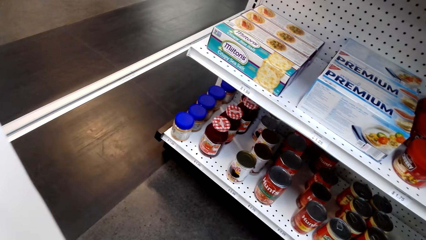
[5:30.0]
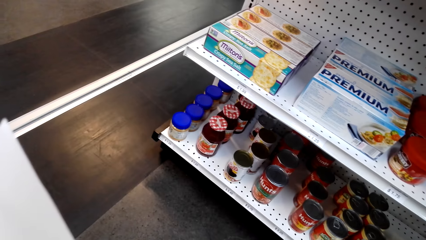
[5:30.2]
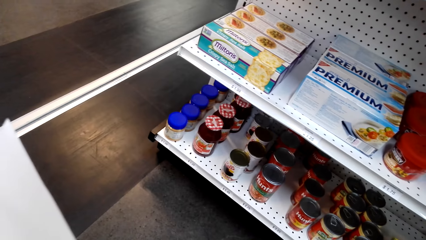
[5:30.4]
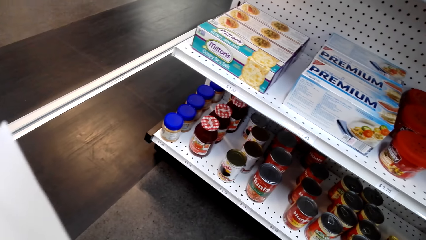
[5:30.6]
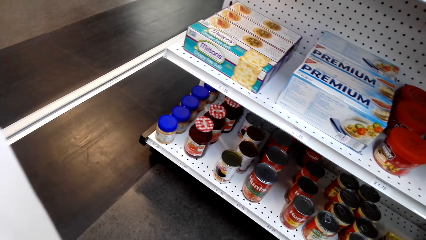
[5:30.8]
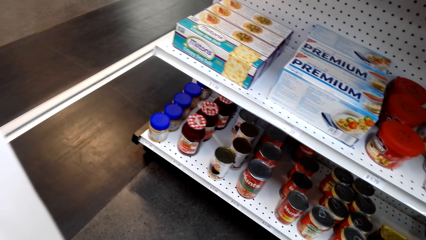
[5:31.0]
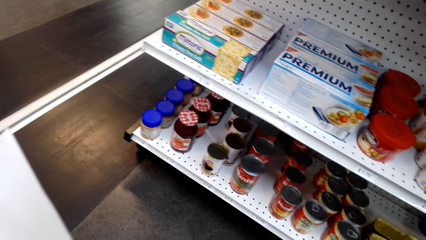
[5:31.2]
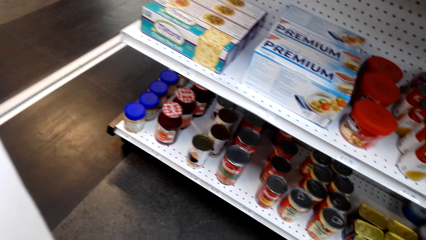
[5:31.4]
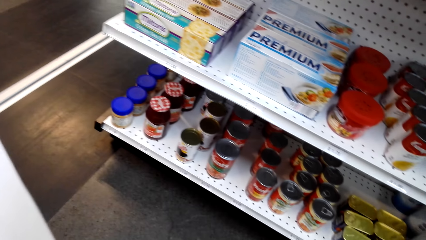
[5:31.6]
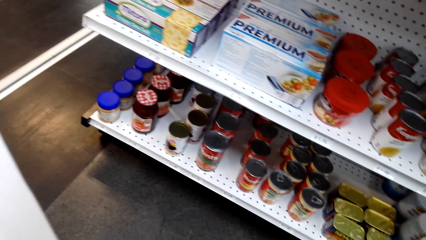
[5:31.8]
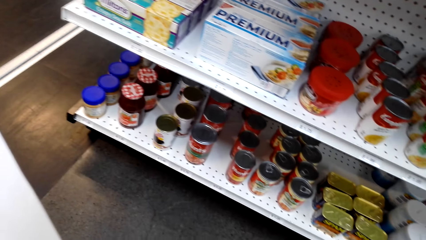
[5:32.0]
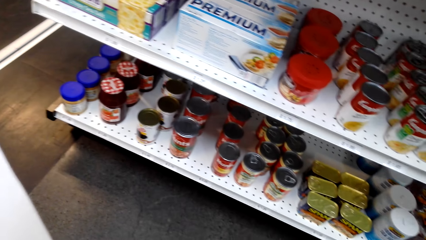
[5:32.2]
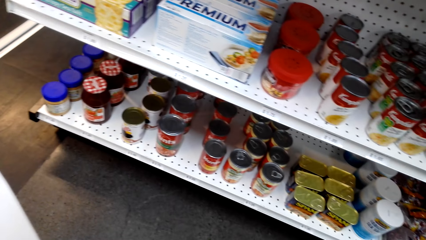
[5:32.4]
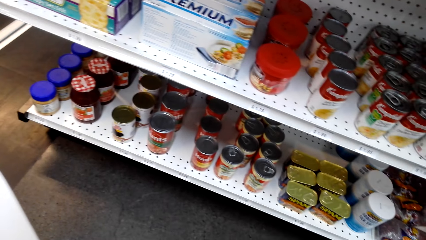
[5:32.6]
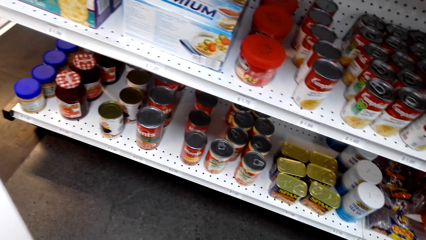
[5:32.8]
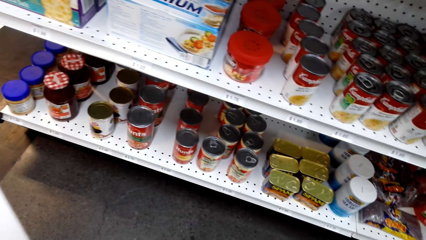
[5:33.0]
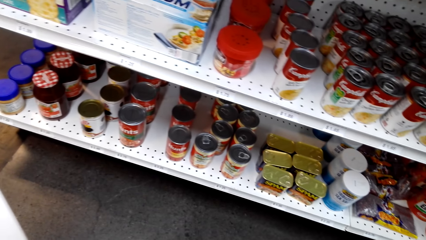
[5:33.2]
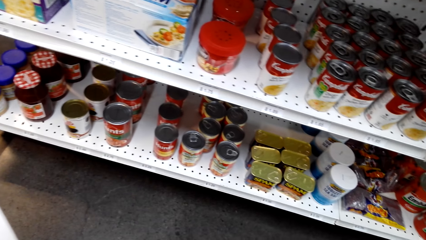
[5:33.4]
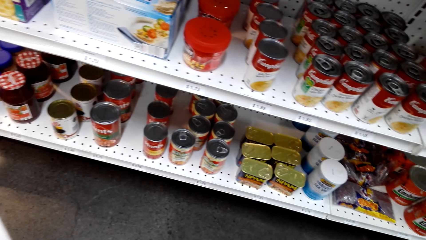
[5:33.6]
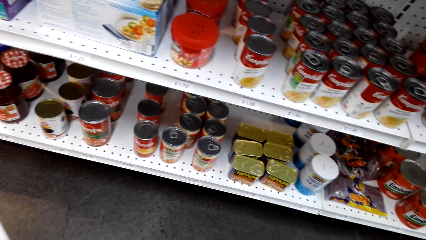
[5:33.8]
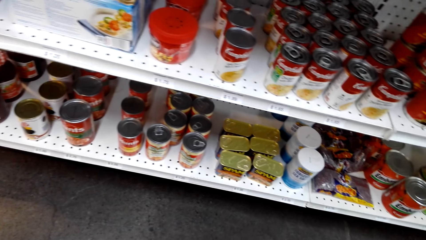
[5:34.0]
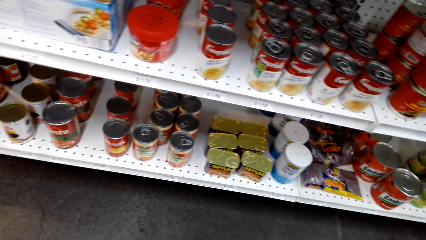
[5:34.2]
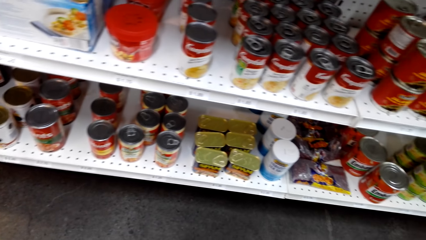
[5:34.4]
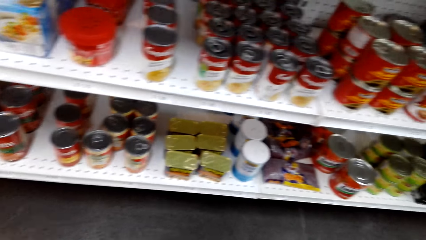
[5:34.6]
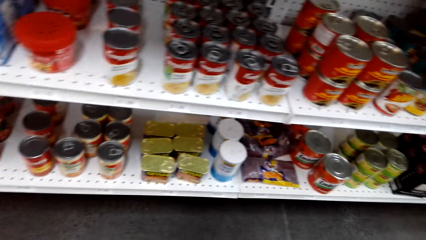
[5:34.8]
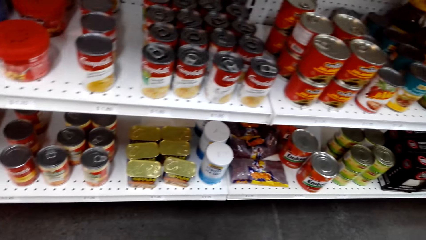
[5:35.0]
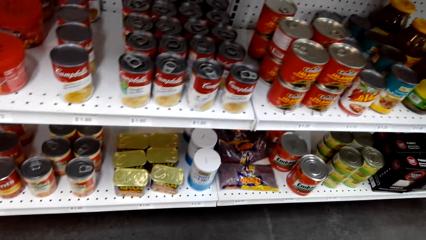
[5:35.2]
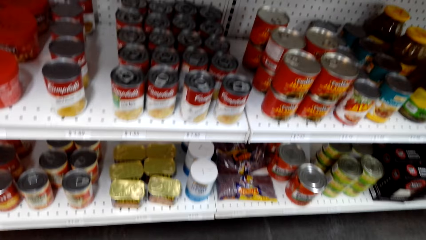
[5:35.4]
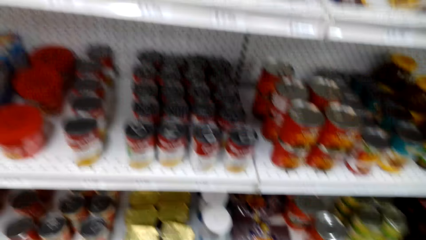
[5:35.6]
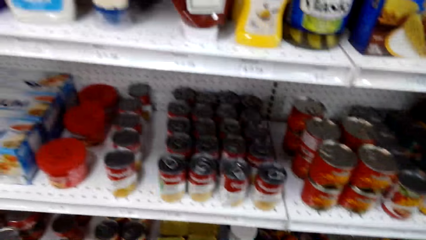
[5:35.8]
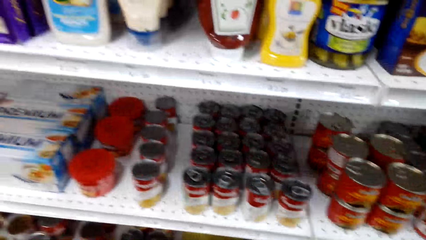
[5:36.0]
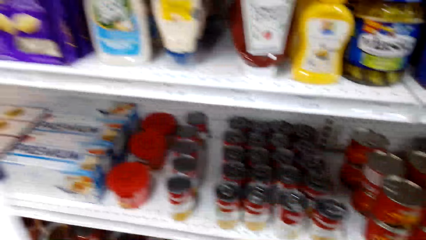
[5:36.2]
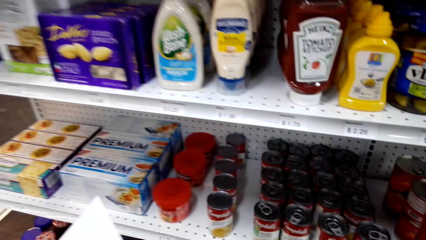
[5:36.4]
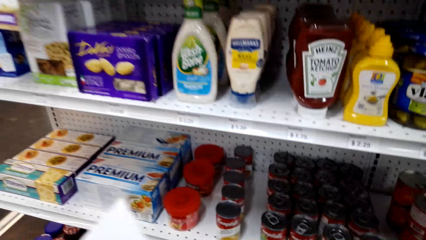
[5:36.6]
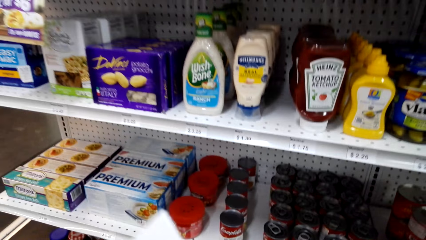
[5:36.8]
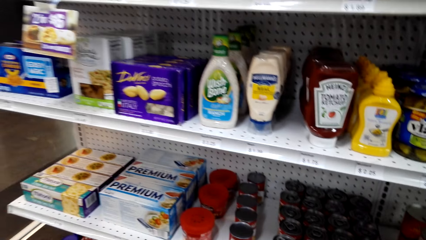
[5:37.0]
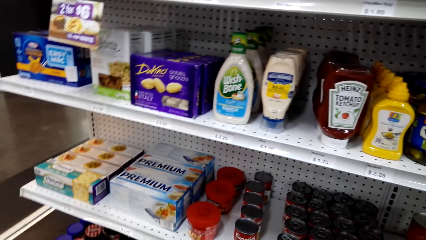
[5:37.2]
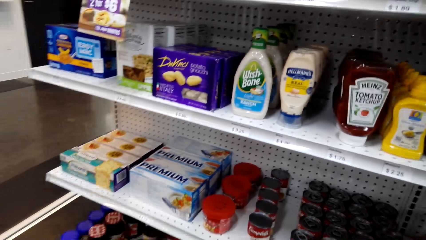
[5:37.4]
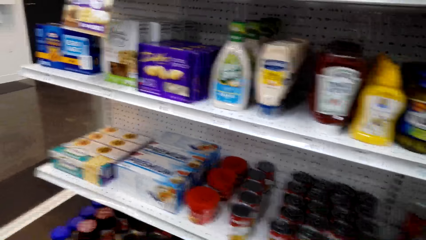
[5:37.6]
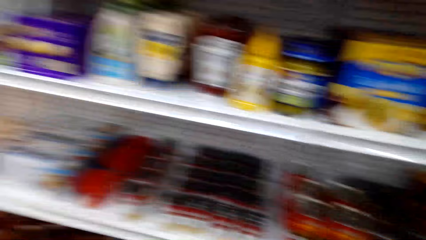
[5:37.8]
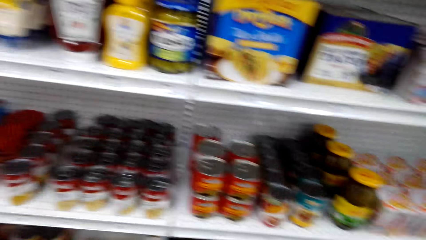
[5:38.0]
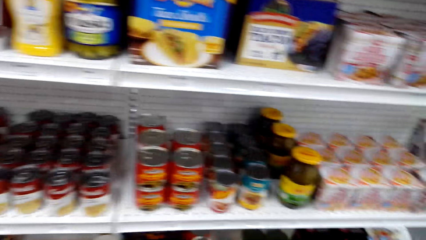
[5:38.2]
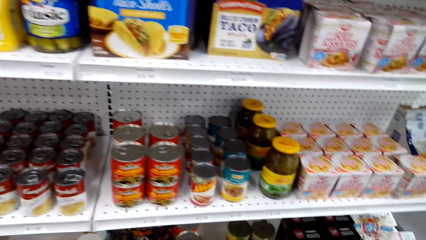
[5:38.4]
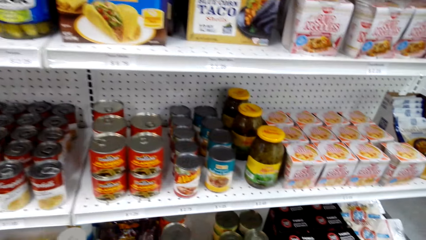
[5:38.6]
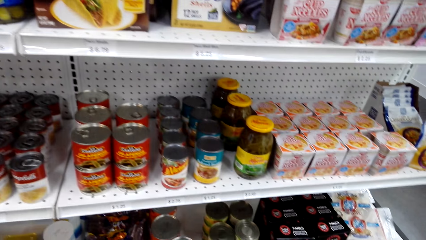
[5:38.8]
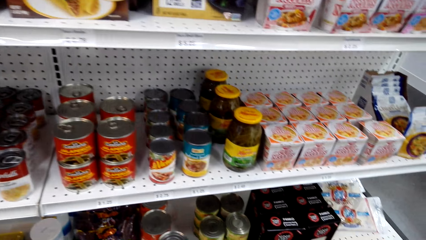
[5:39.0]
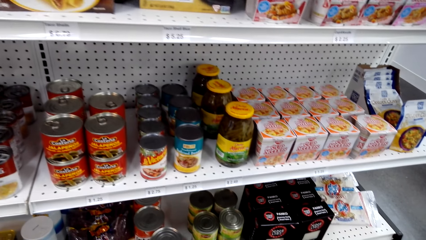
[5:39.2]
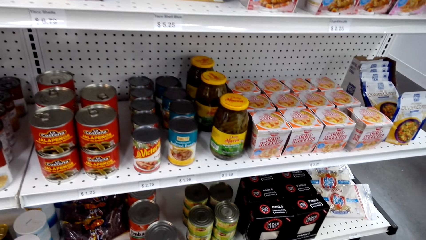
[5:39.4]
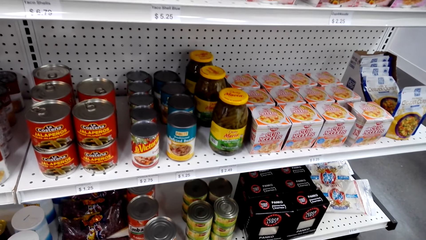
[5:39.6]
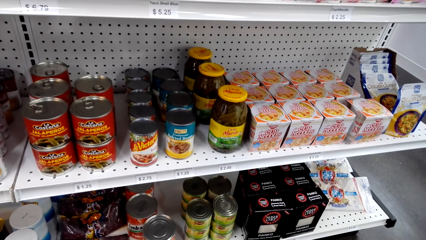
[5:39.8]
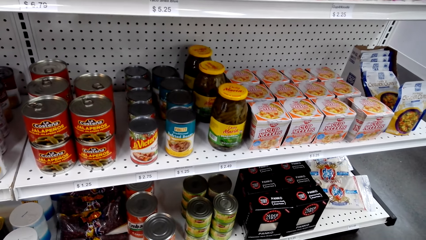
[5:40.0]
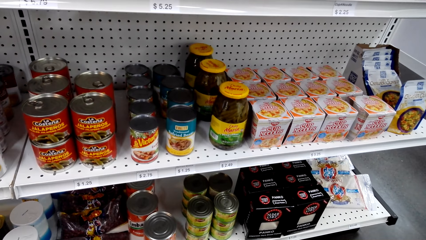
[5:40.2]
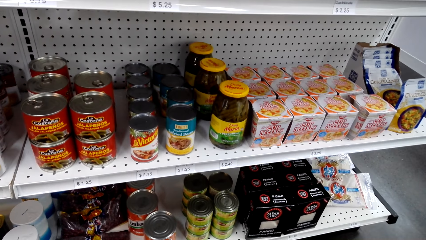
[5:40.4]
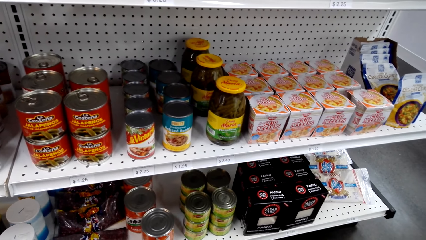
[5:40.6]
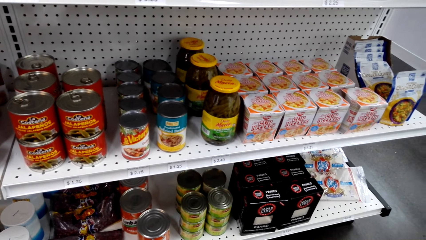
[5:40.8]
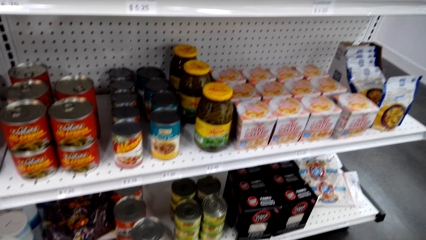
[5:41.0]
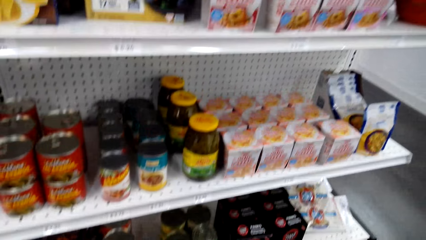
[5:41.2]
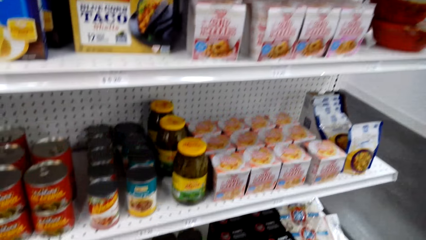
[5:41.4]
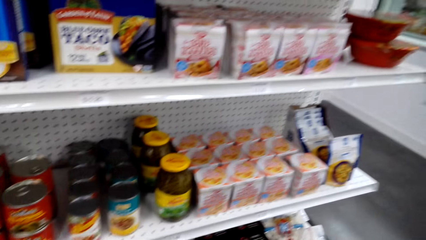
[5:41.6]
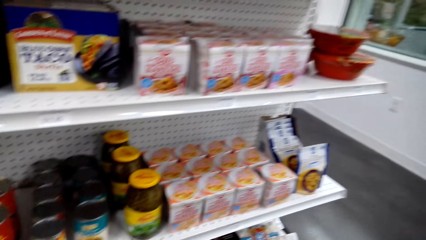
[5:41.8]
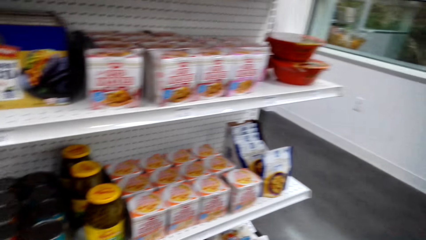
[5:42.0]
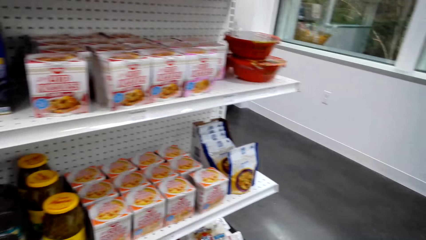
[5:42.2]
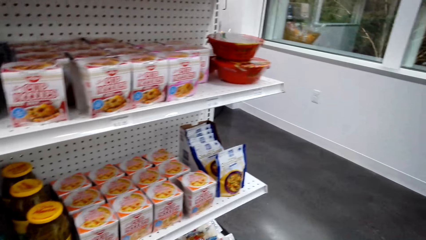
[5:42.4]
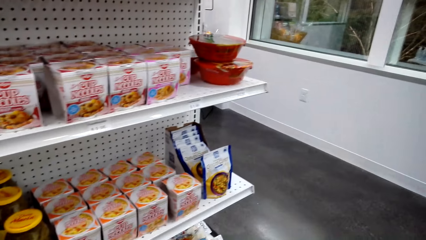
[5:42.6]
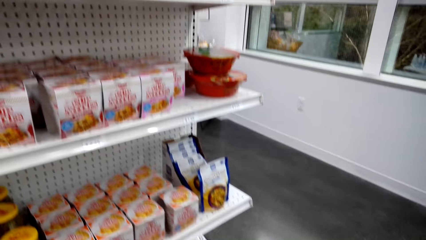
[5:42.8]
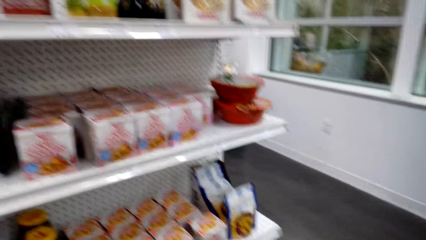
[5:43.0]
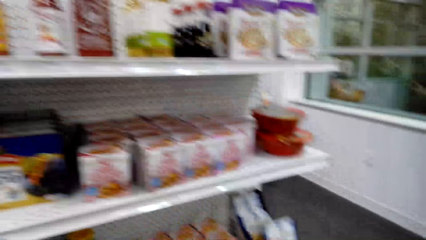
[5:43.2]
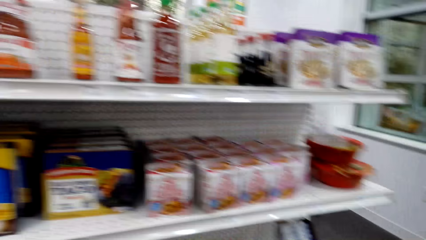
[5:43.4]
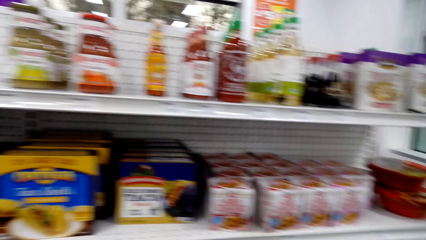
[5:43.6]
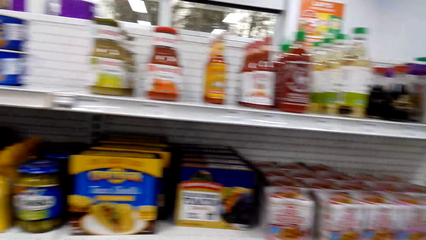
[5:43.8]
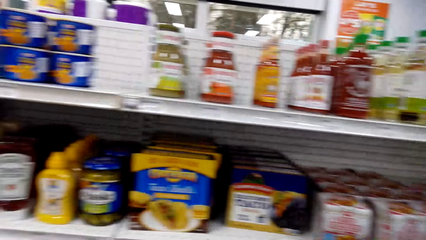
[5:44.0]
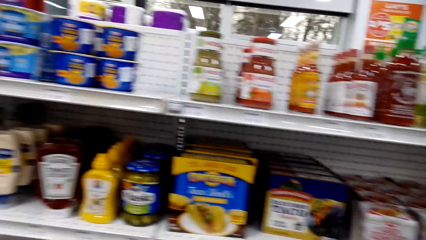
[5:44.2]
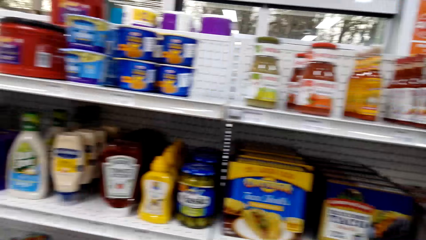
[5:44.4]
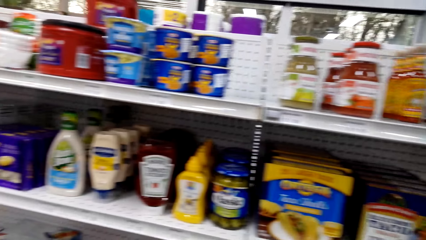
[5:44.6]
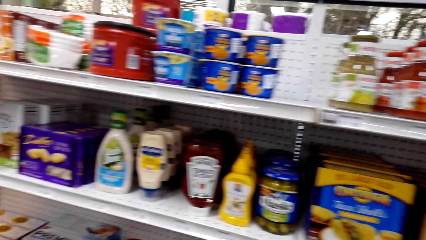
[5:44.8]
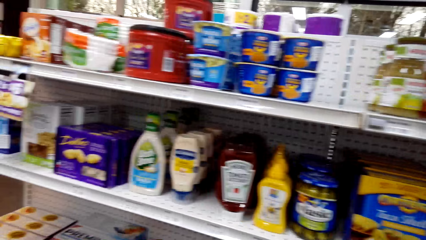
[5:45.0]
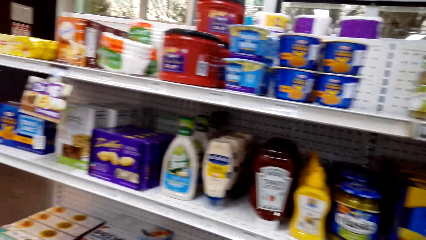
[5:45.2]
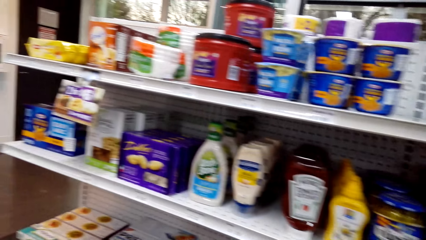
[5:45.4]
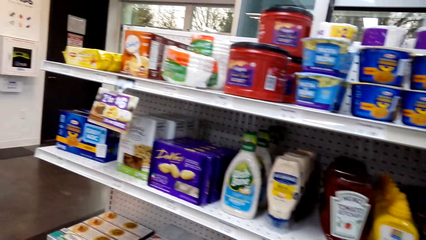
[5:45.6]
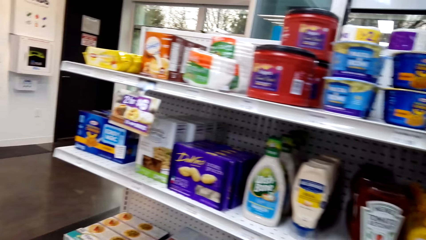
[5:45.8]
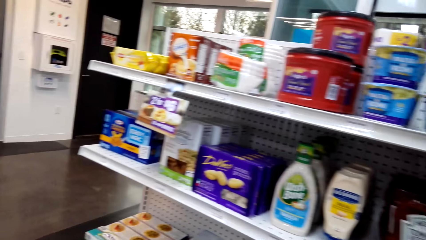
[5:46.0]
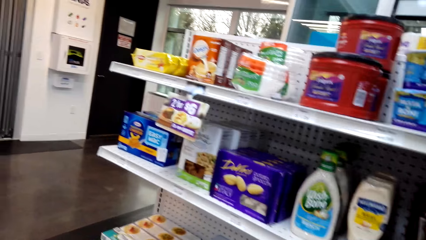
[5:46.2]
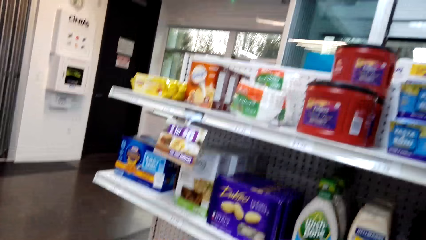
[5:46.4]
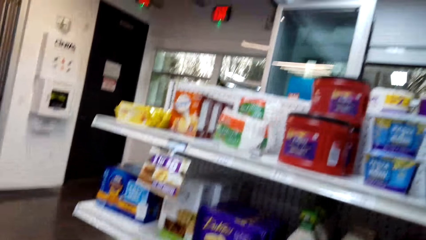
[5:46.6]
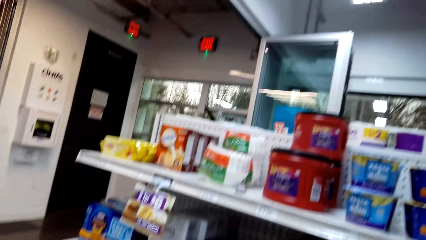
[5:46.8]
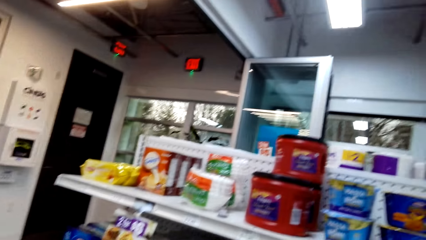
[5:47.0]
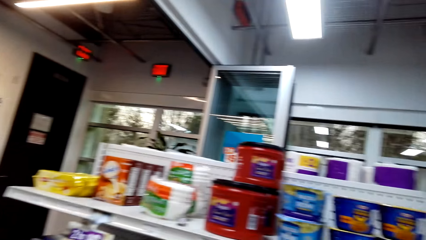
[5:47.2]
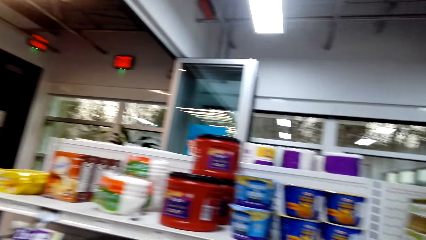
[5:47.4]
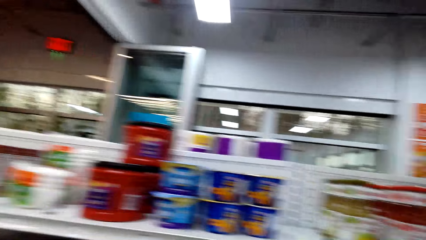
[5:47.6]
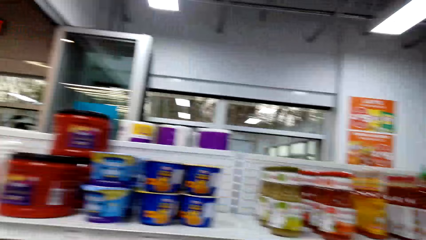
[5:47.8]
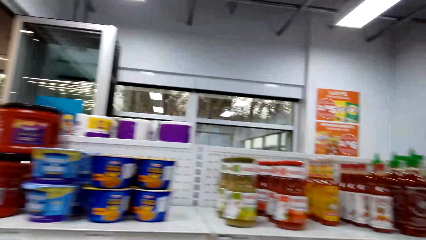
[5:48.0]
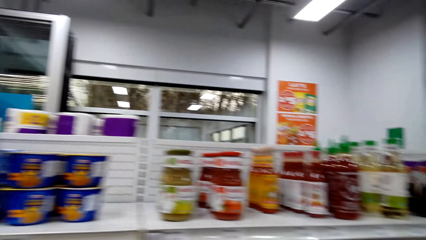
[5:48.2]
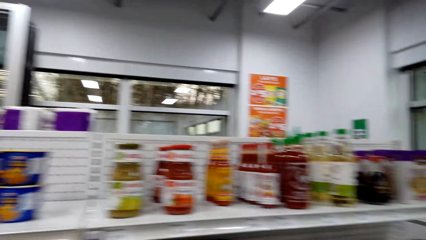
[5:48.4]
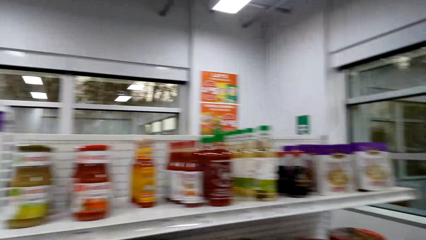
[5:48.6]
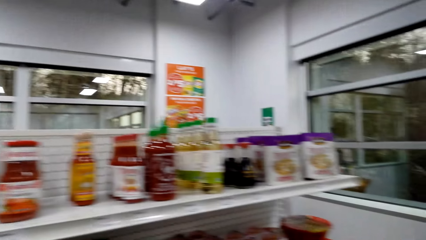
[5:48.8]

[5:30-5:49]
The camera wearer looks around a supermarket. They stare at the cans on the shelf. They walk around the supermarket. They look around the supermarket. They walk around the supermarket.
